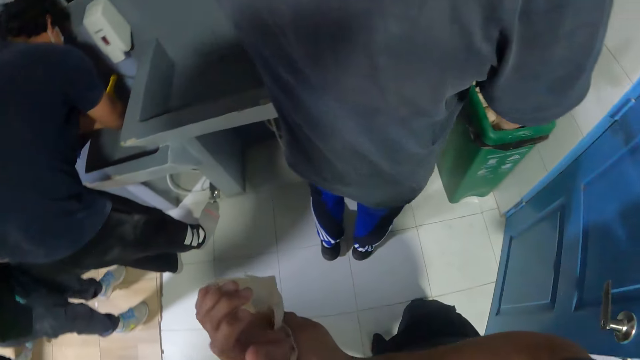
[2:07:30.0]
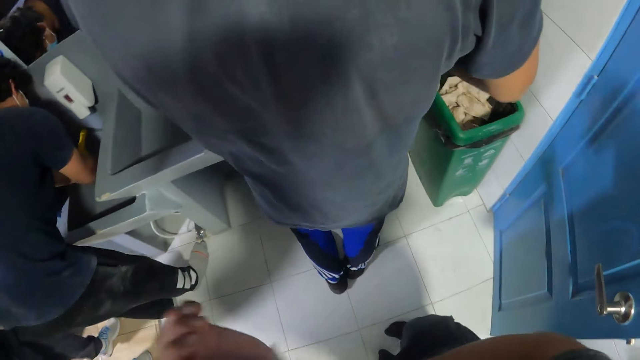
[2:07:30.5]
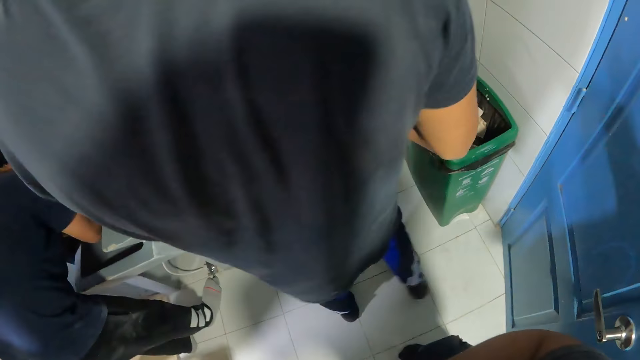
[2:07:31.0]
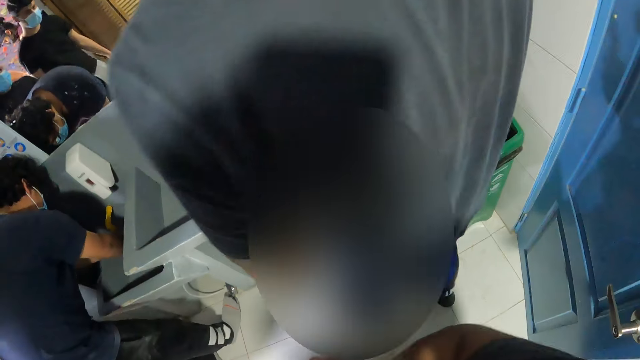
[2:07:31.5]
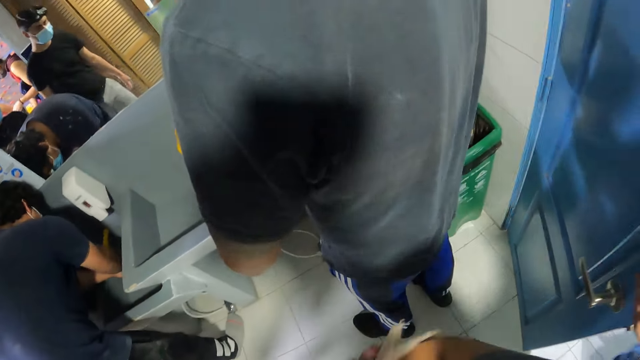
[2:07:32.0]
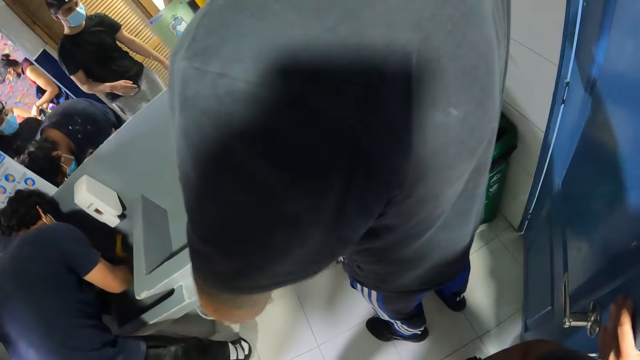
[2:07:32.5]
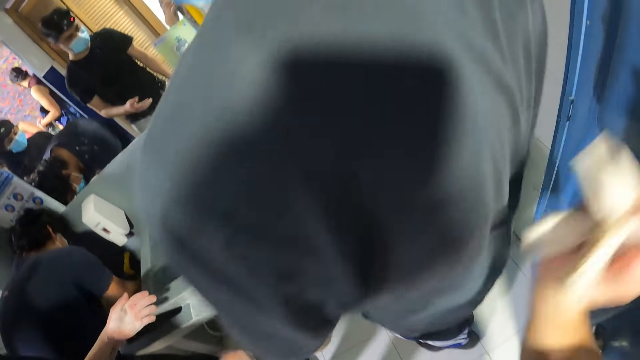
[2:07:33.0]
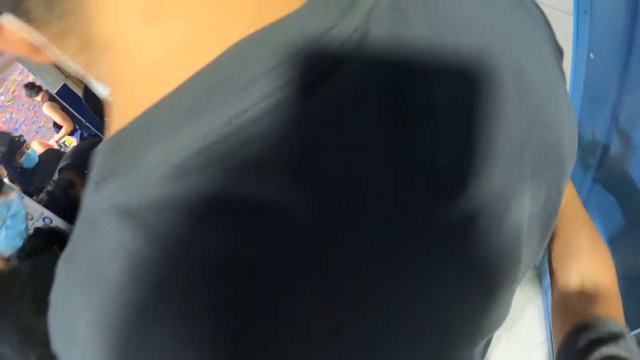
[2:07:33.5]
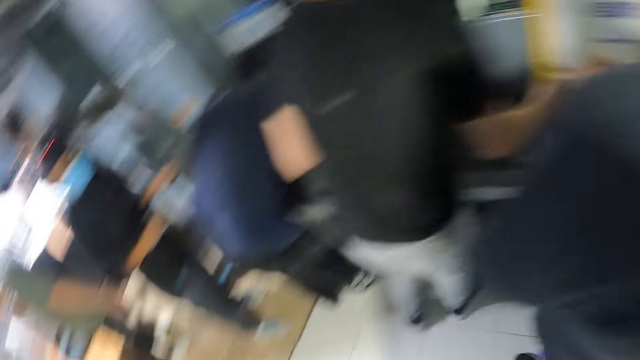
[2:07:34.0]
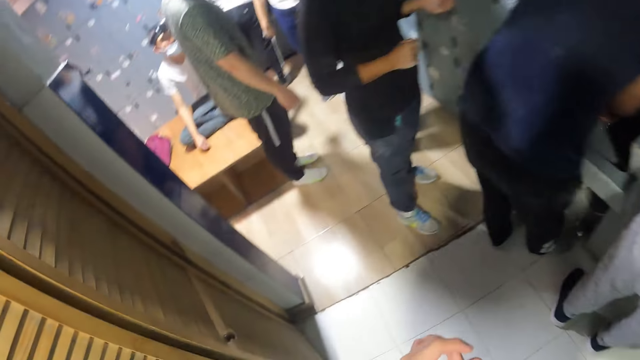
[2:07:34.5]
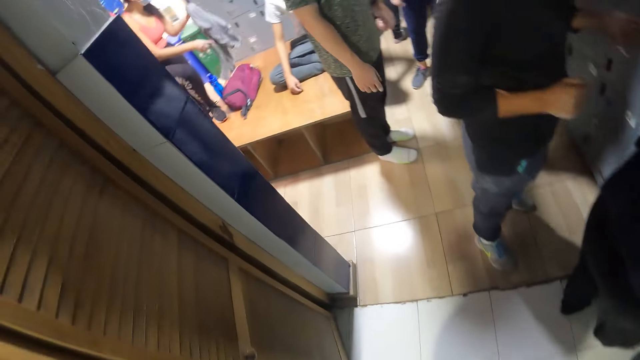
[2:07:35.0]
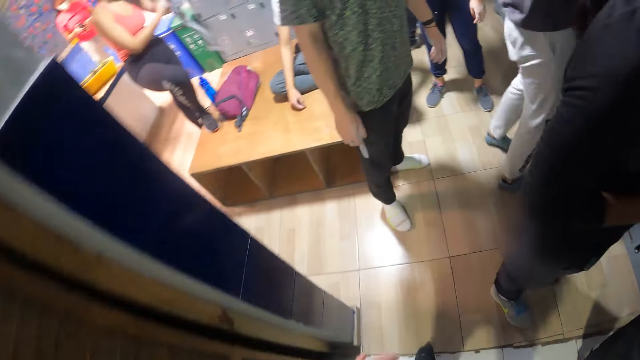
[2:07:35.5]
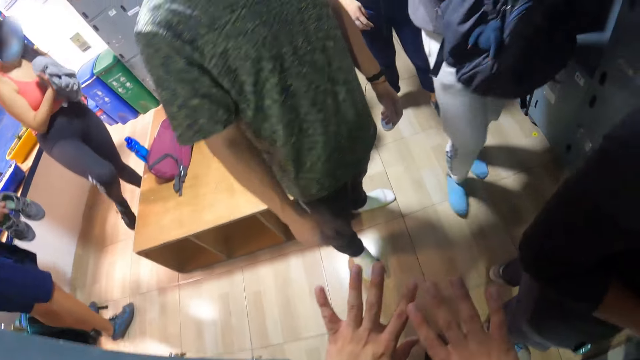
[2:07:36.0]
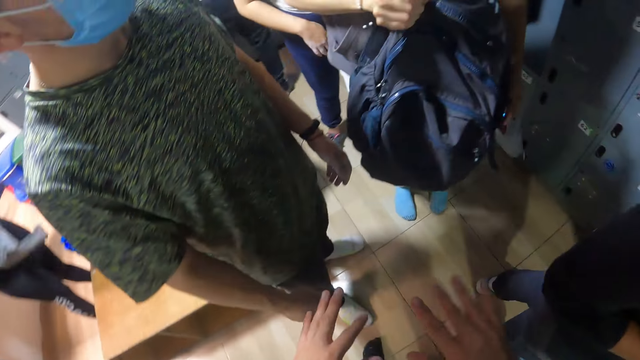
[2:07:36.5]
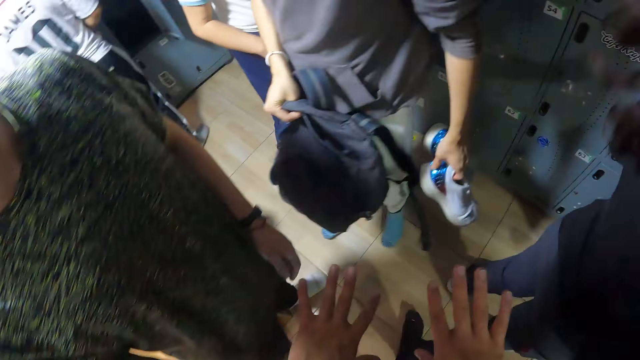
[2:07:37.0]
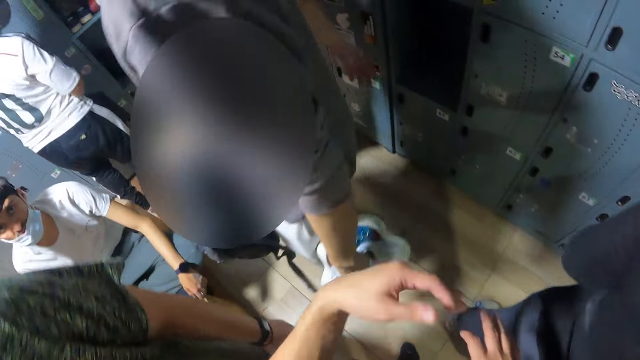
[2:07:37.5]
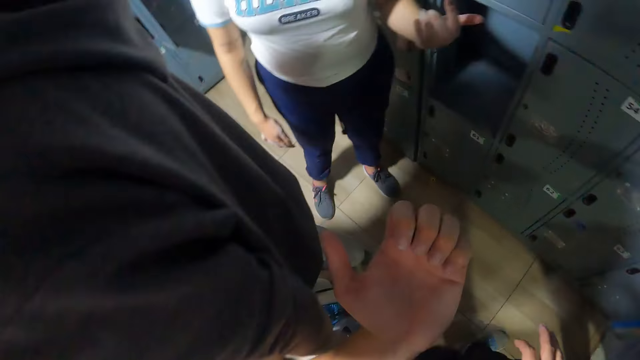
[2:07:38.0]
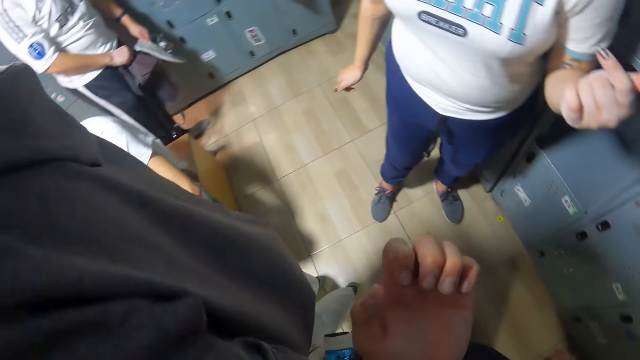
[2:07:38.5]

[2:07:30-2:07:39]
The camera wearer drops the paper towel in the bin on the floor with his right hand.

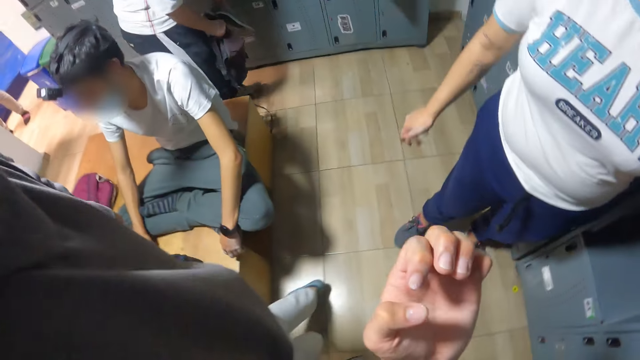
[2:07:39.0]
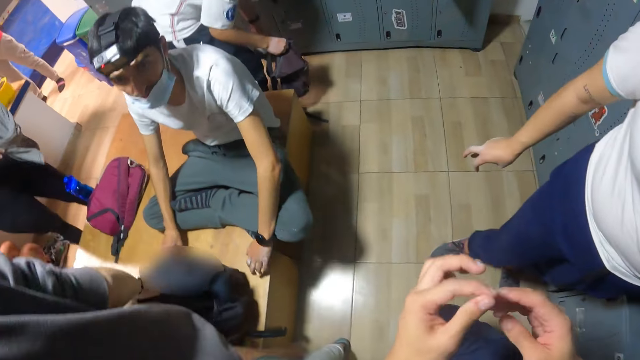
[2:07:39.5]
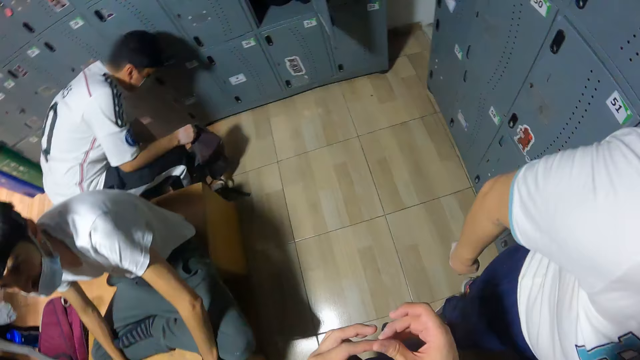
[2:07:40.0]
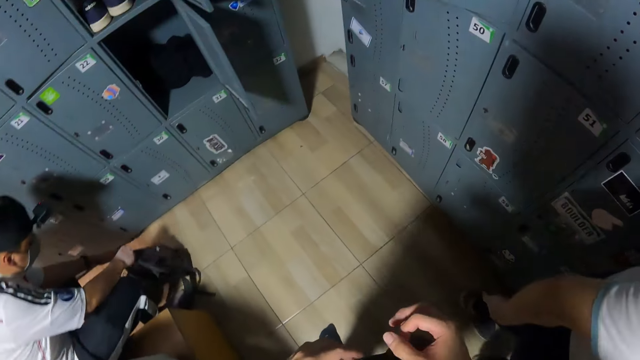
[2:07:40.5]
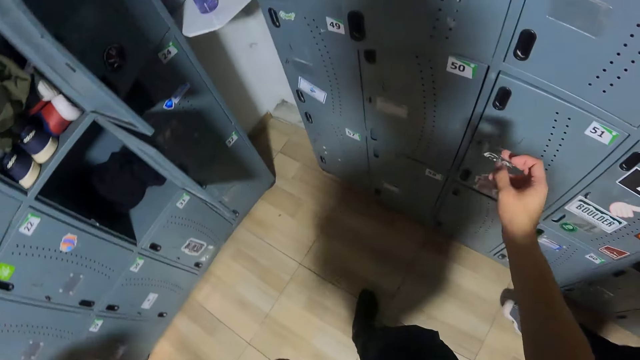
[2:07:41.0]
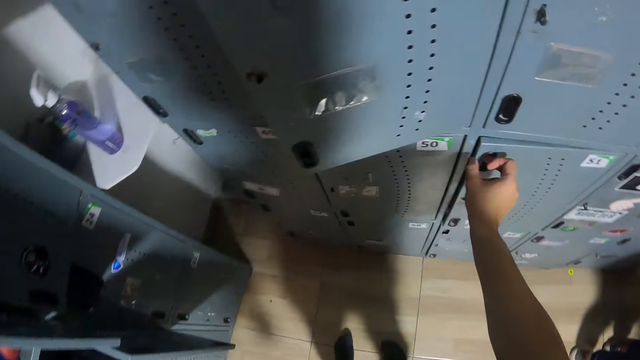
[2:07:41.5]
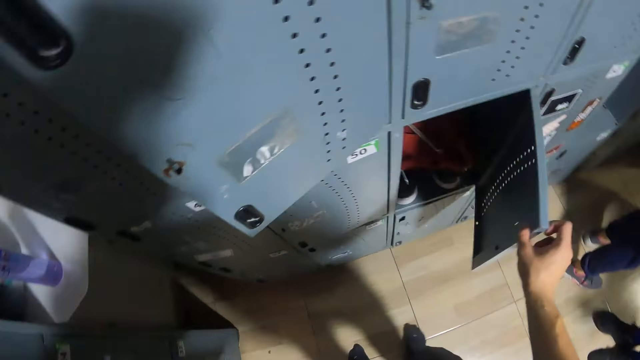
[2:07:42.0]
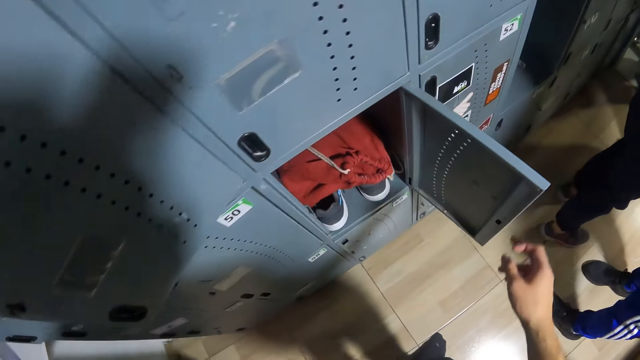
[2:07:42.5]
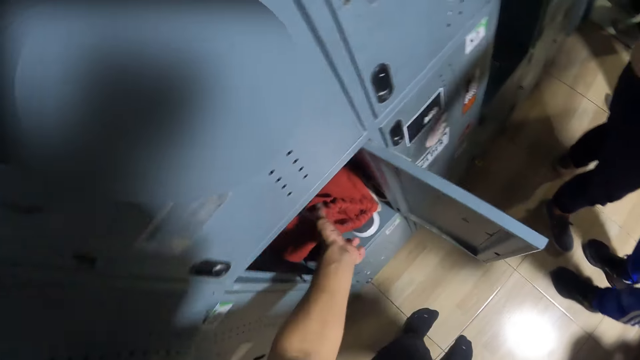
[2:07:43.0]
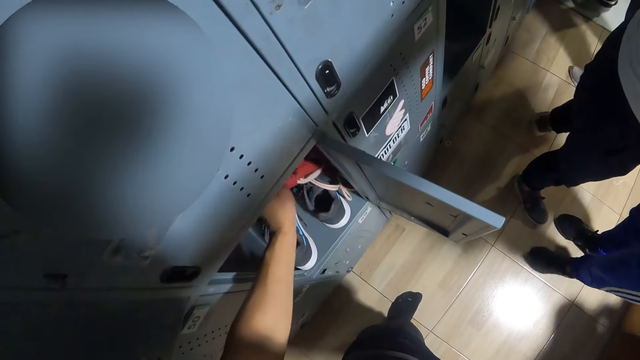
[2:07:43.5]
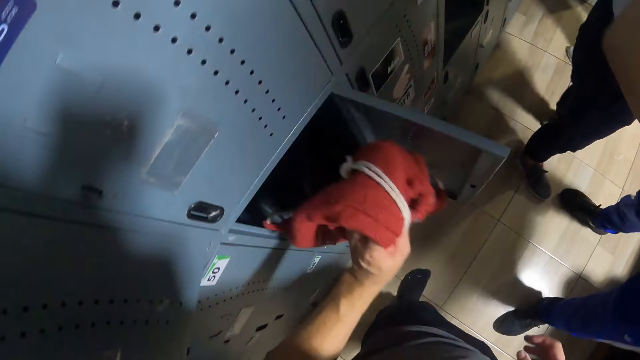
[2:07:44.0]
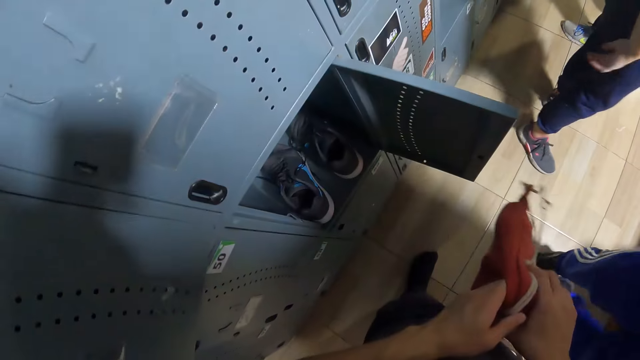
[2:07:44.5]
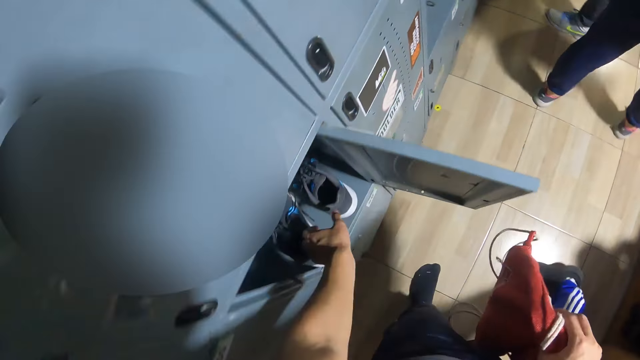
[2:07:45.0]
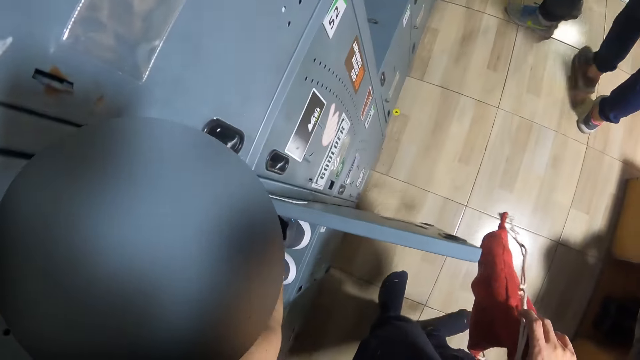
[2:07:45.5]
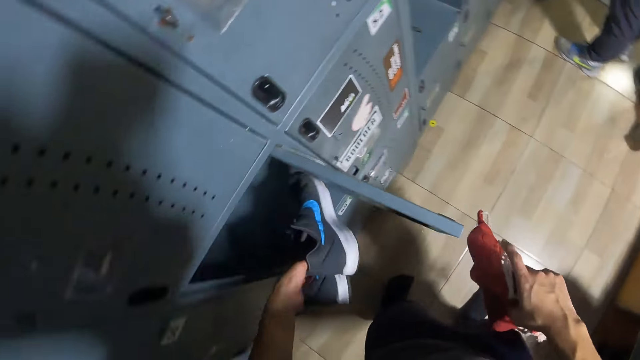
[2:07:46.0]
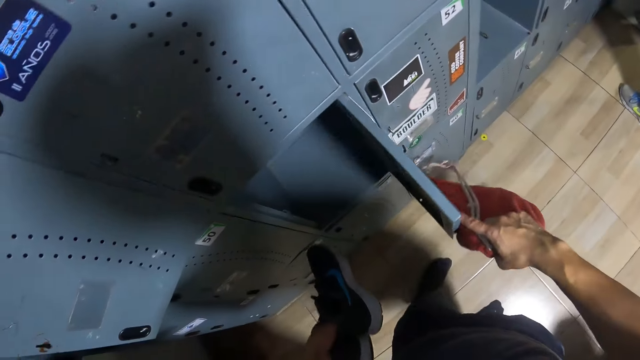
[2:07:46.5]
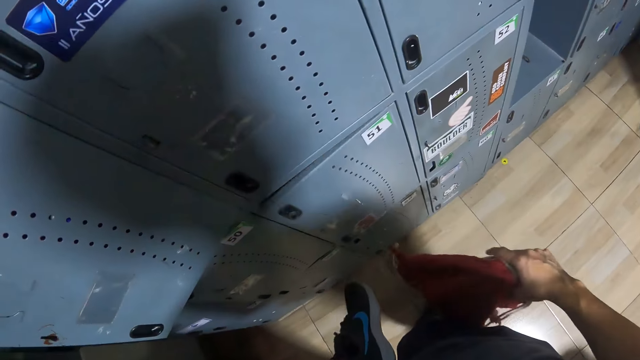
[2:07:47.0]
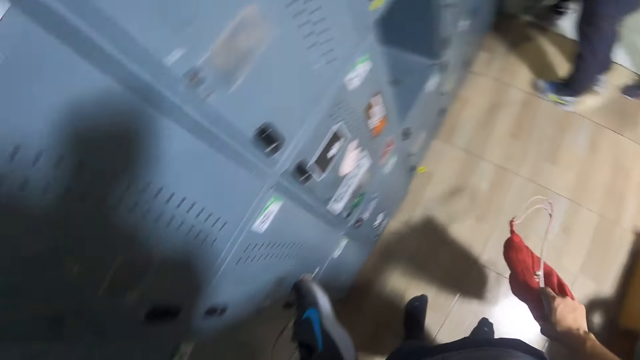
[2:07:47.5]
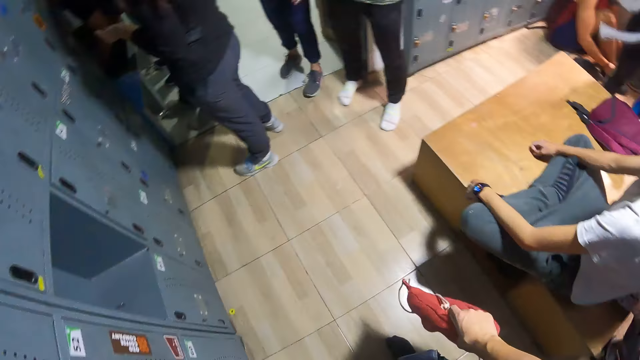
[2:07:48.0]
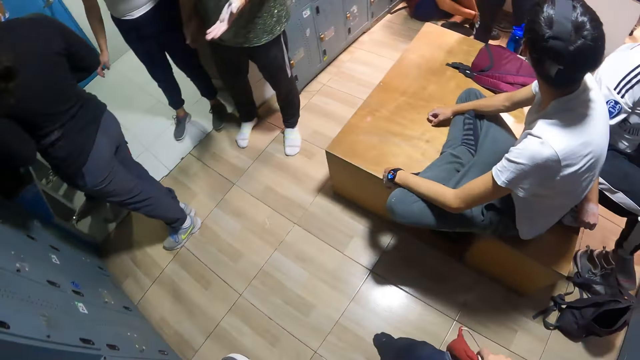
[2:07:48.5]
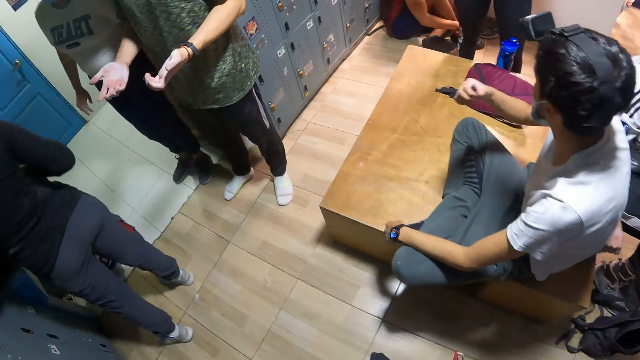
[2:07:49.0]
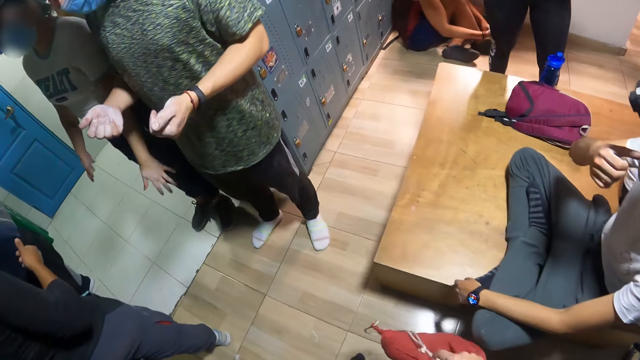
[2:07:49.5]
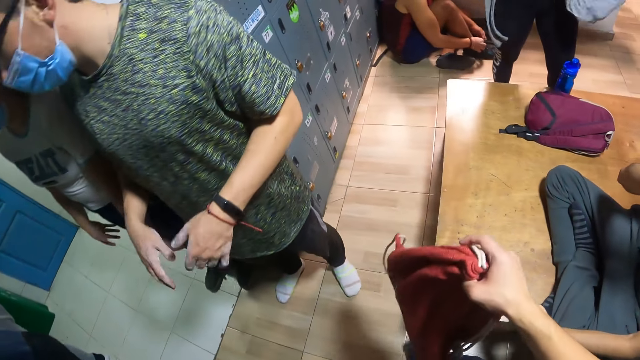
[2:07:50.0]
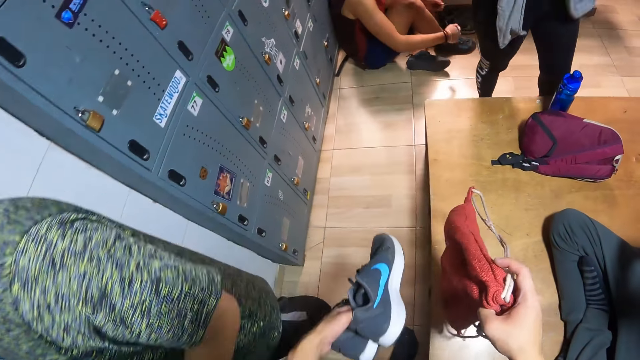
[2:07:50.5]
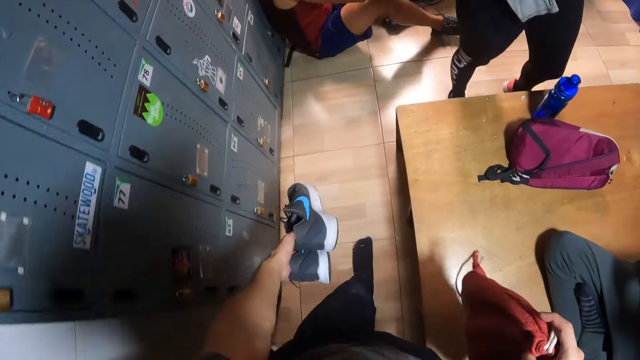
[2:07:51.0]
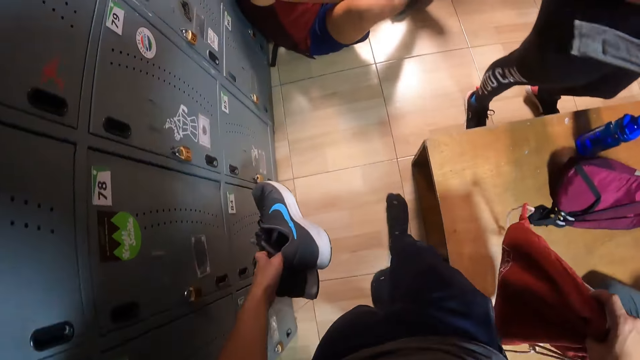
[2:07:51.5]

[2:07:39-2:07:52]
The camera wearer looks around. He opens a locker with his right hand. He picks up a bag inside the locker with his left hand. He holds the bag with his right hand. He picks up a pair of shoes inside the locker with his left hand. He closes the locker with his right hand.
